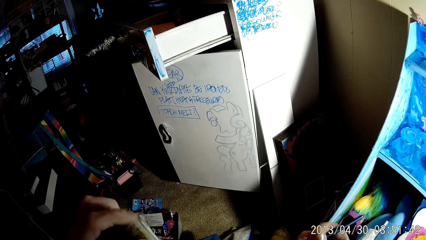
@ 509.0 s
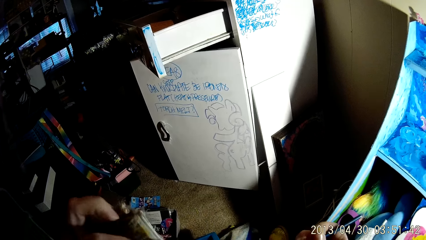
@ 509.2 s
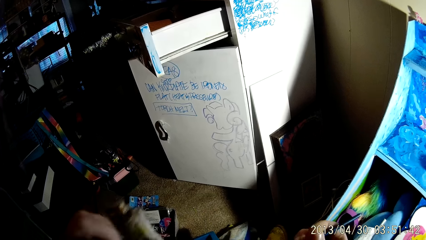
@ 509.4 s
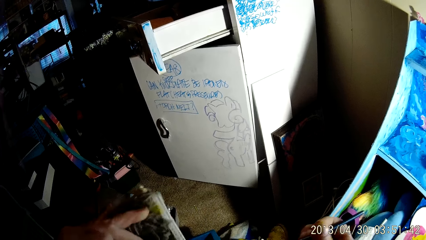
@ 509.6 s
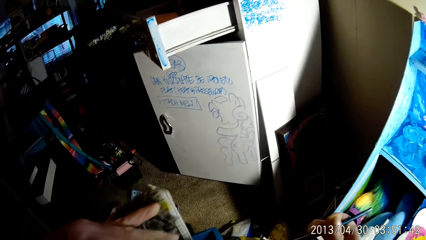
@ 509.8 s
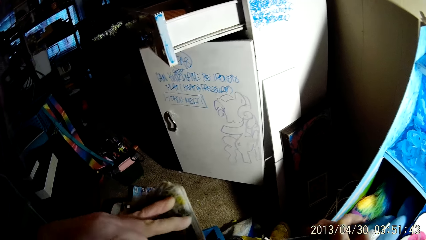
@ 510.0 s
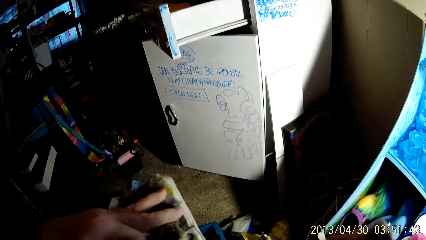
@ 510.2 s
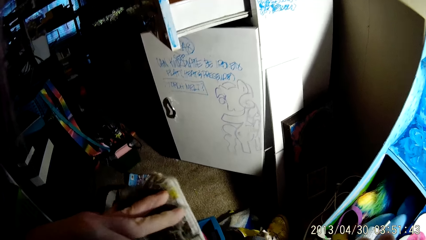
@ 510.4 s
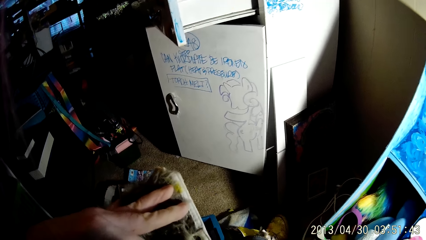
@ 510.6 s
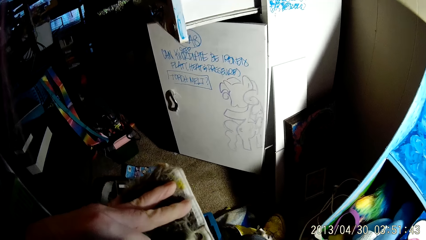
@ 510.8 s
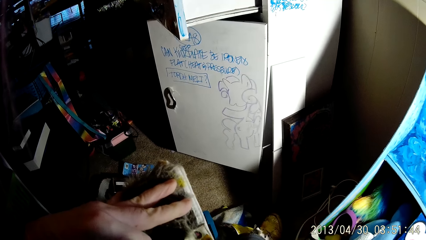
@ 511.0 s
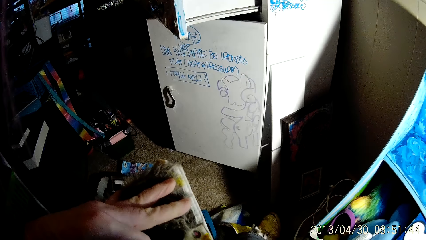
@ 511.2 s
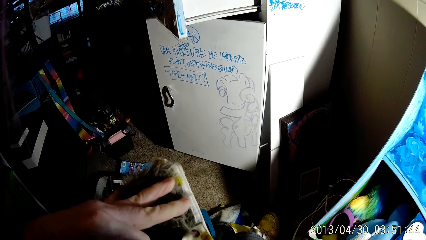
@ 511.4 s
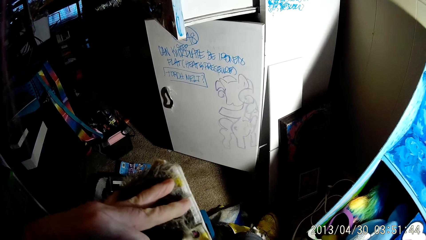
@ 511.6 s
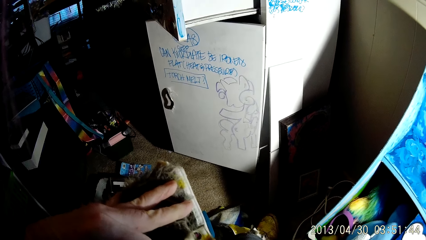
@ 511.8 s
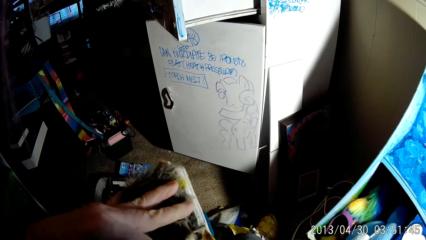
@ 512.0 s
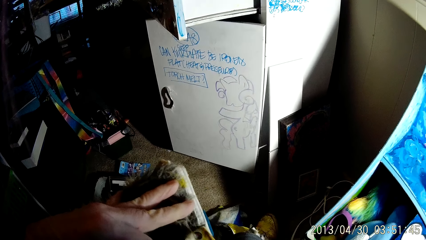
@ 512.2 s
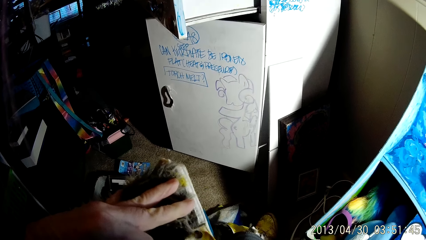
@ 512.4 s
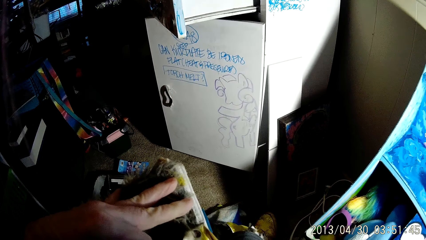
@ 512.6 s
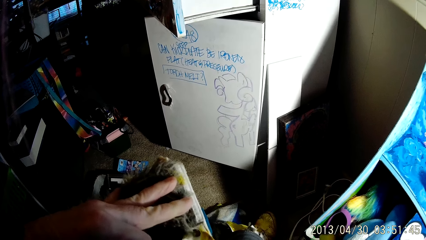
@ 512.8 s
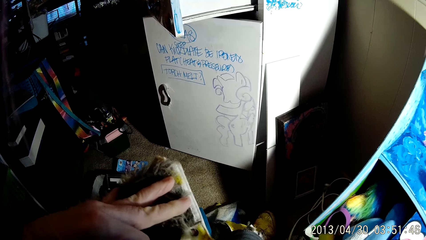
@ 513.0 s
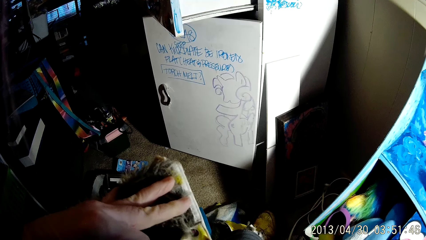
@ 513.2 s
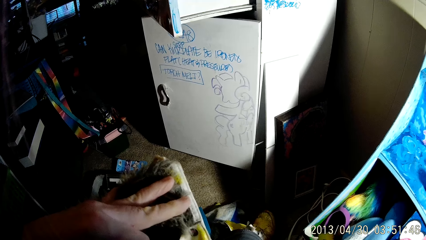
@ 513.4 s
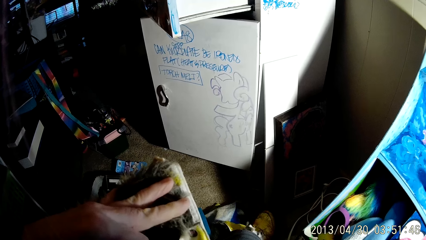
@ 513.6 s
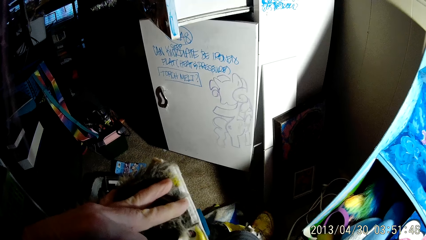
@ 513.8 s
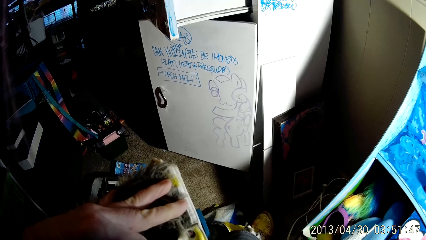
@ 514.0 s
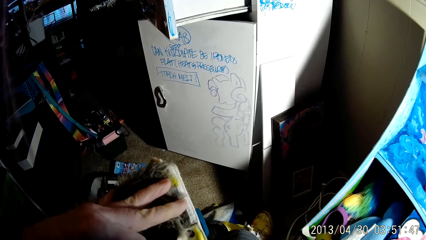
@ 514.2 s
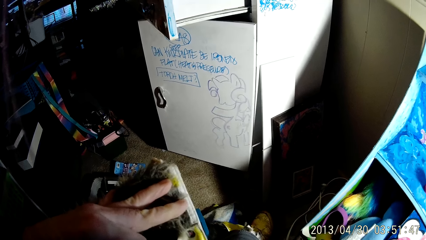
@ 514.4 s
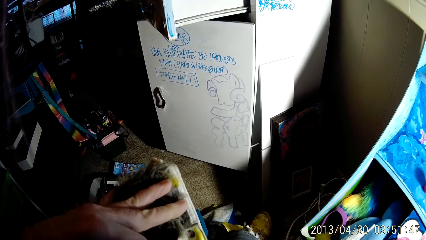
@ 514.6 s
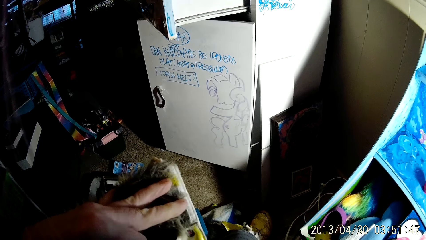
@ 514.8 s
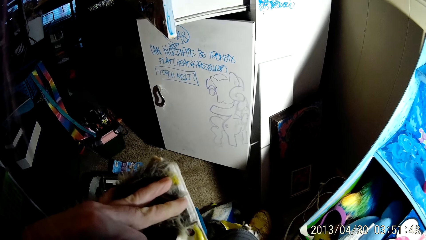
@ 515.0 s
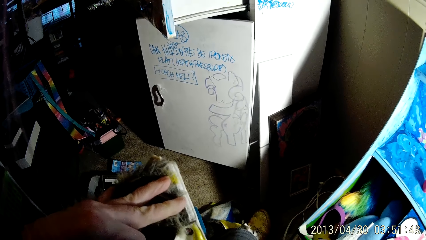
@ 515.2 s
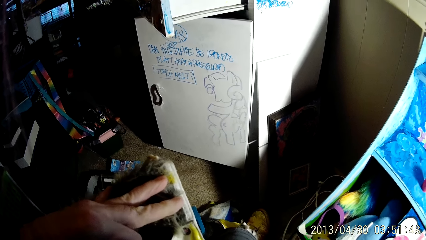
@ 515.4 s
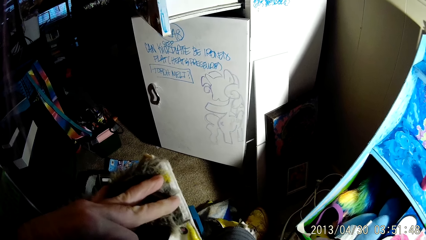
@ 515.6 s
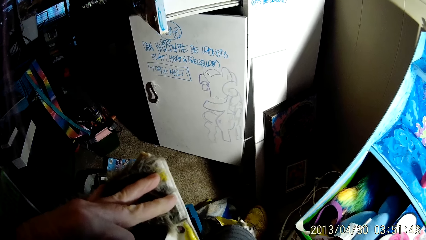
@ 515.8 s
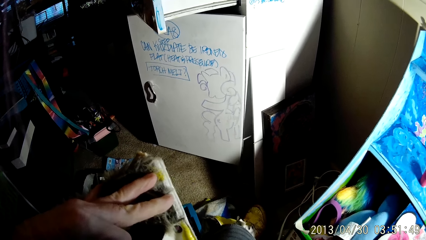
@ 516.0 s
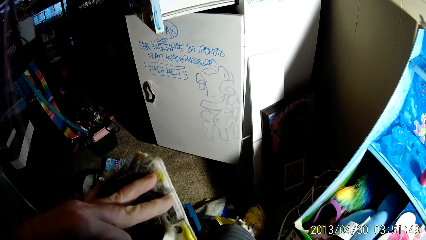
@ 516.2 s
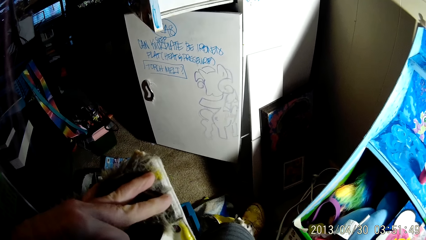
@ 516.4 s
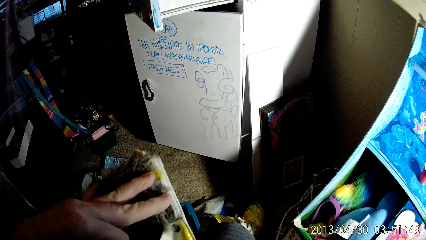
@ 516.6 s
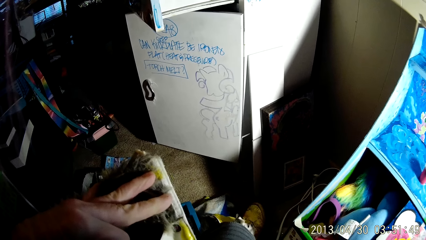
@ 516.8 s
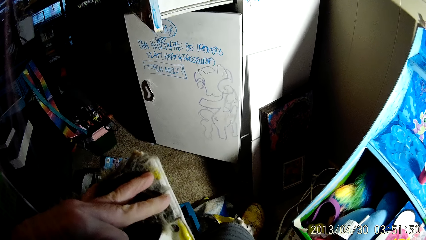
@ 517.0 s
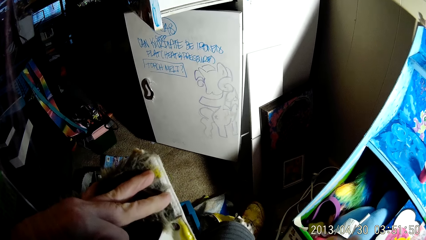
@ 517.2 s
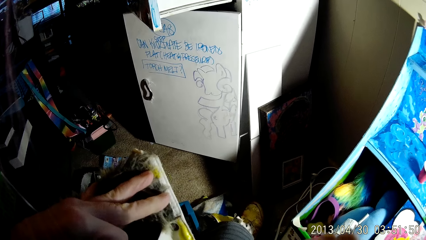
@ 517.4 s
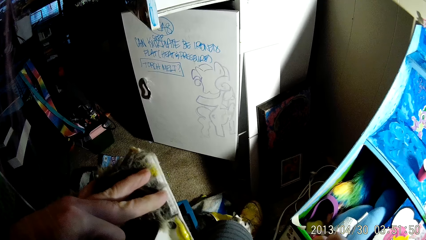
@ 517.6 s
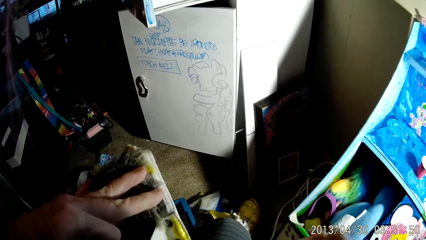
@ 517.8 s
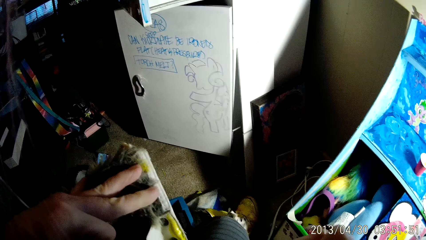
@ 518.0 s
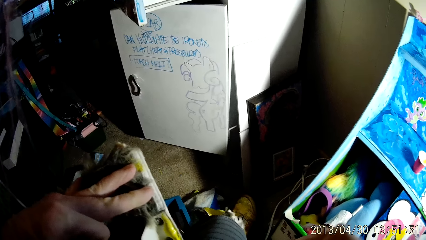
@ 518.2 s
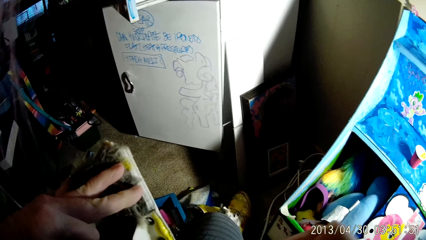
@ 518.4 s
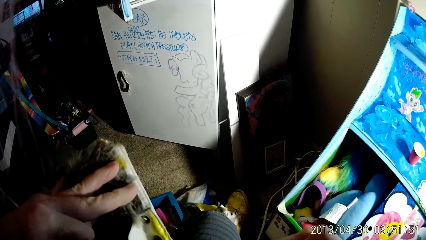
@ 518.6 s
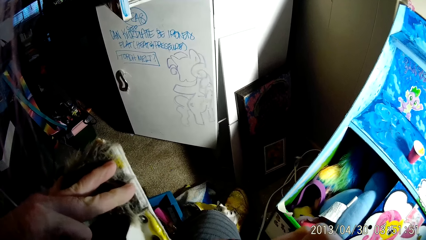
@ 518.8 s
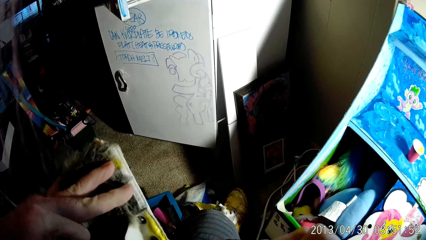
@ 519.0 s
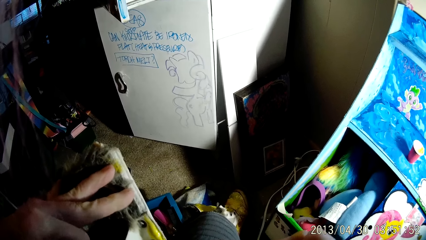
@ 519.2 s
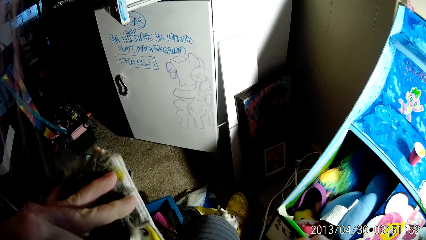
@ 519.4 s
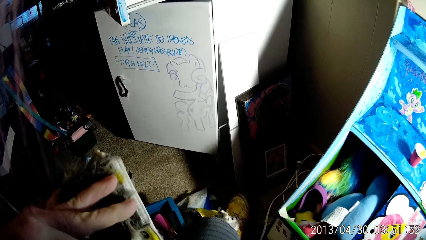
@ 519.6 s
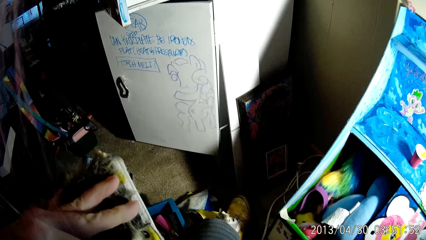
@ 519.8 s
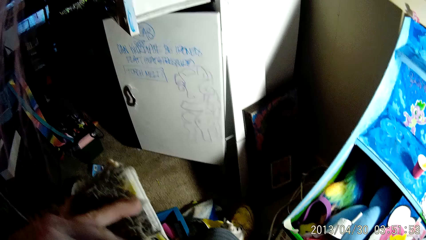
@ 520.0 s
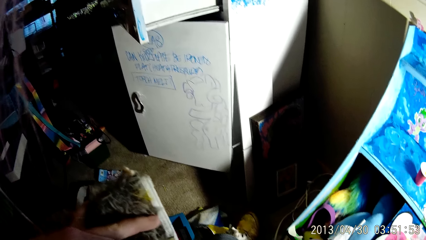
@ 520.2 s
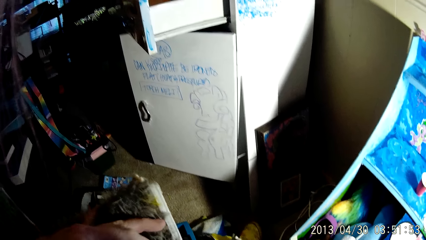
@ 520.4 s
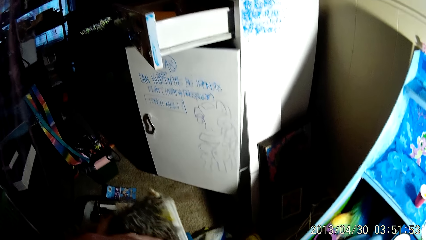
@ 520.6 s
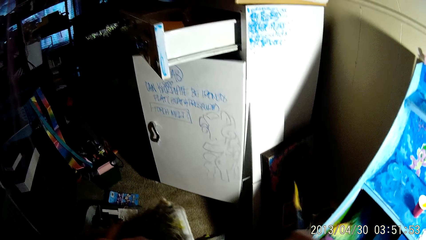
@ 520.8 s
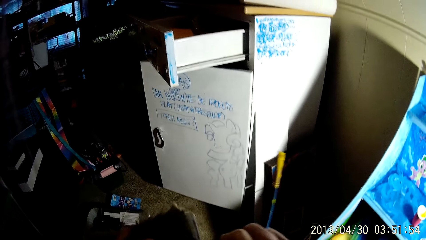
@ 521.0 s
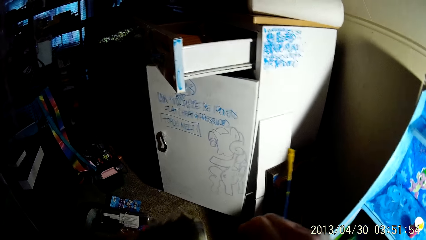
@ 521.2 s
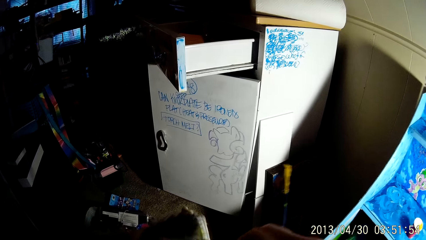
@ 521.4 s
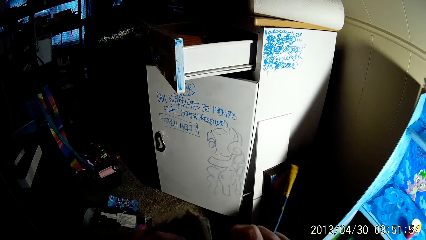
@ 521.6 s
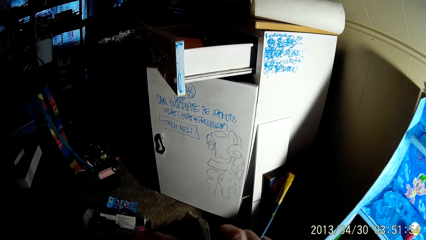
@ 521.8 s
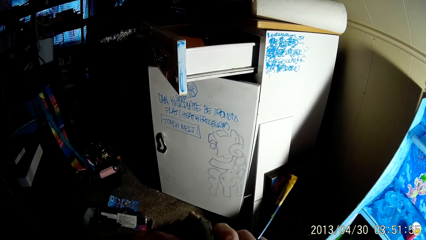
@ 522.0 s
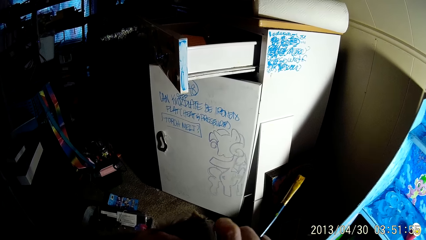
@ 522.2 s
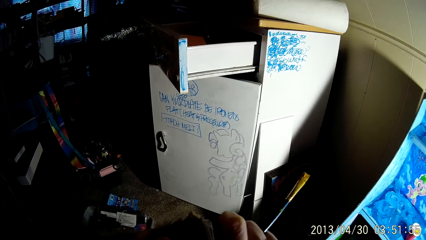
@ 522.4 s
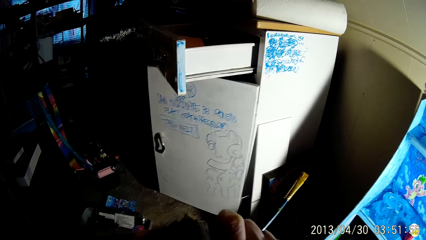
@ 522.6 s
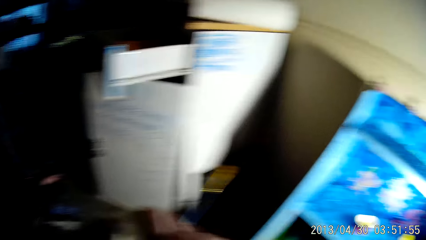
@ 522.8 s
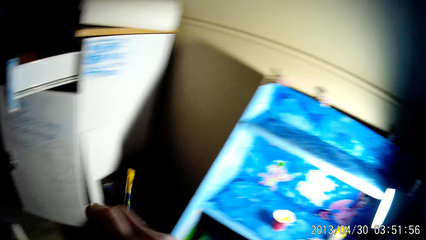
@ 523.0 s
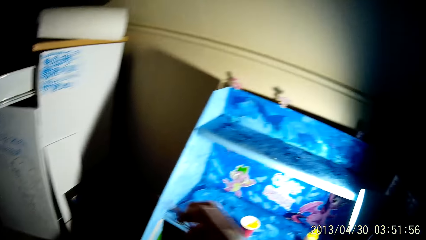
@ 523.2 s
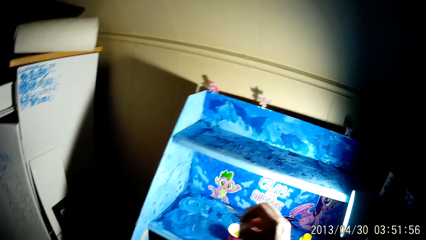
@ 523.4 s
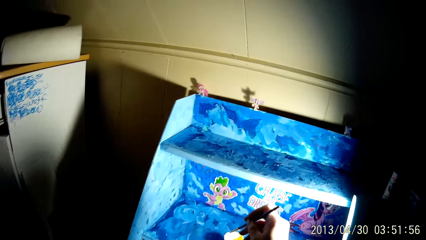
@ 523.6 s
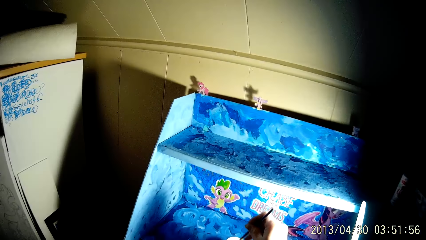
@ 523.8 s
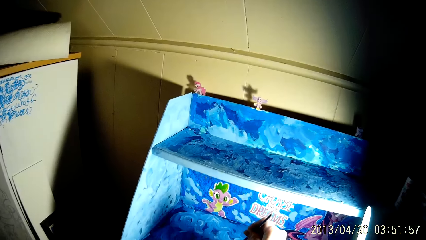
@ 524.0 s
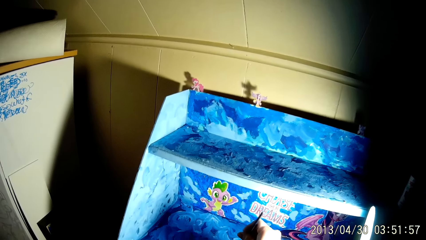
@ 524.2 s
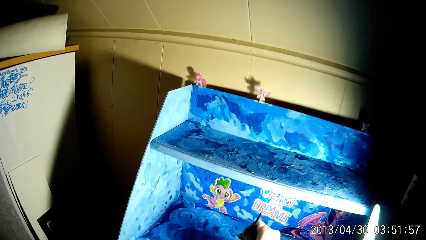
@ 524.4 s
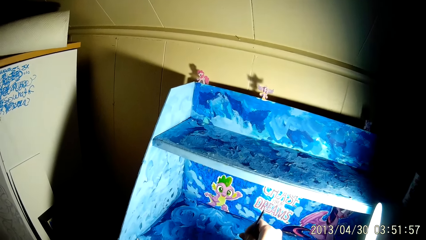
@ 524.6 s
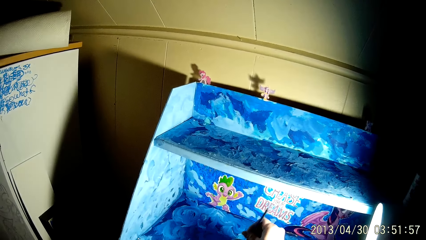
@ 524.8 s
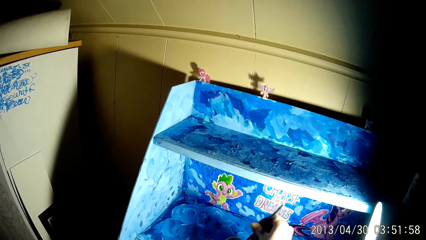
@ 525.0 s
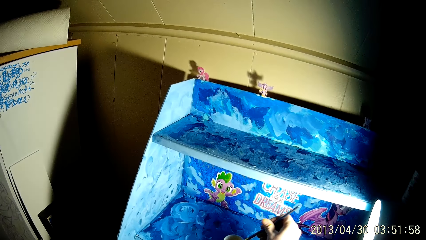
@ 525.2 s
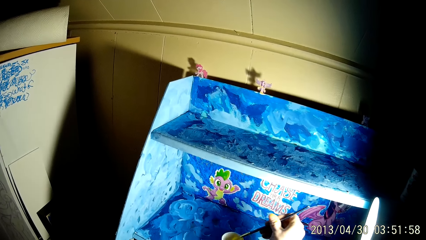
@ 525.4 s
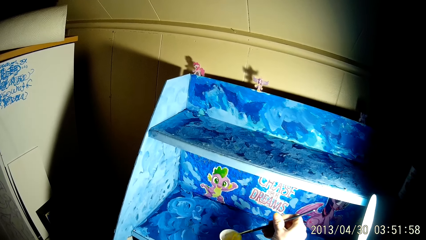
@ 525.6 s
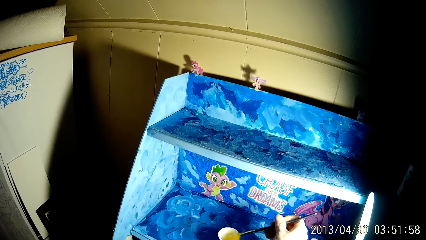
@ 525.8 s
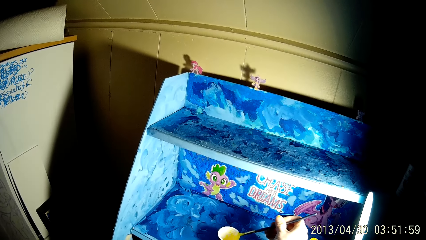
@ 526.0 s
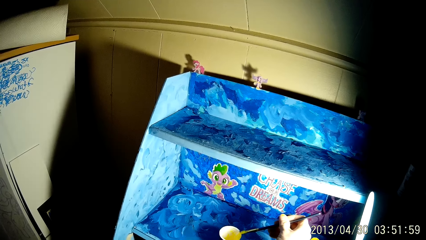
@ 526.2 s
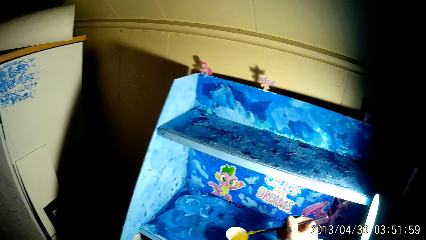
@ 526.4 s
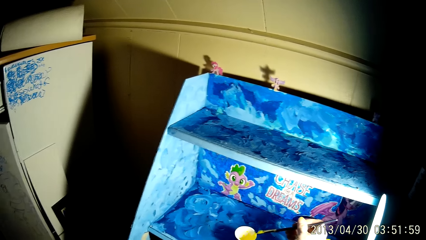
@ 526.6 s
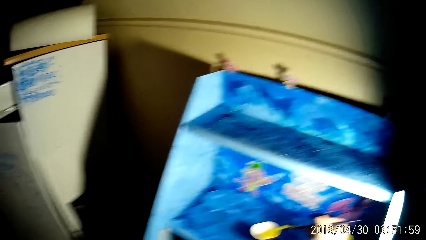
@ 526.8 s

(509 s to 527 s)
The camera wearer touches the boot with his left hand. He holds the boot with his left hand. He paints the boot with the paintbrush in his right hand. He holds up the paintbrush with his right hand. He dips the paintbrush into the cup of paint on the shelf with his right hand.
